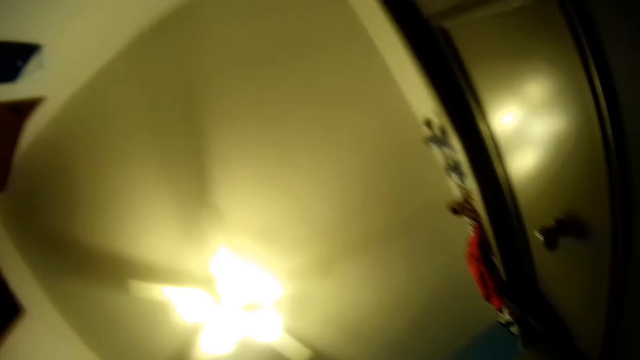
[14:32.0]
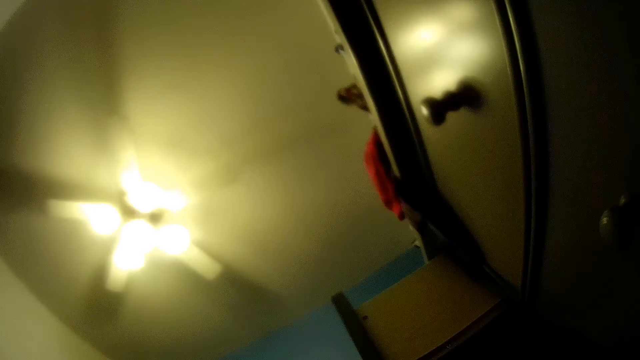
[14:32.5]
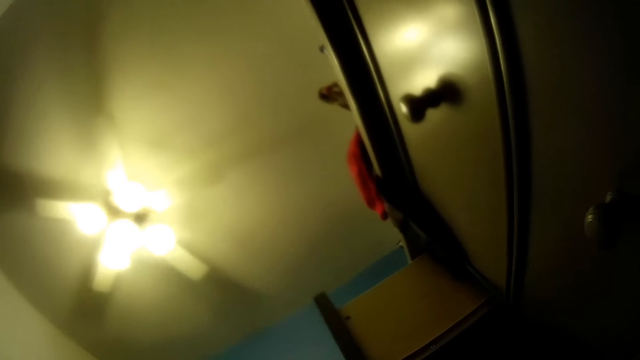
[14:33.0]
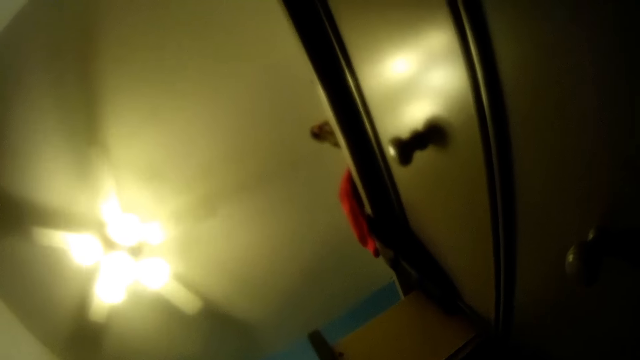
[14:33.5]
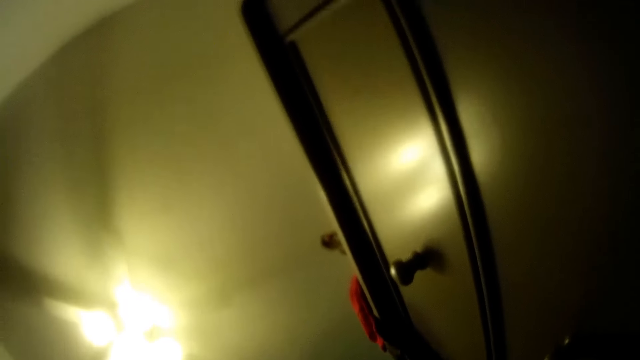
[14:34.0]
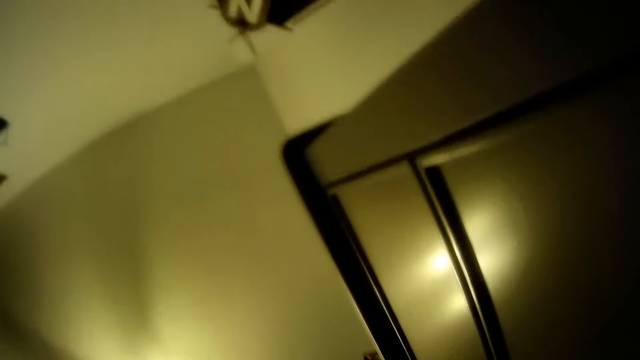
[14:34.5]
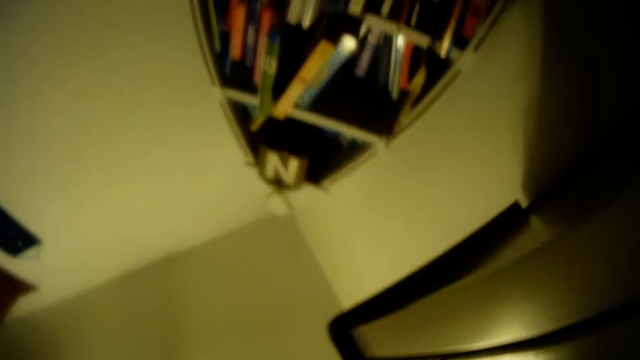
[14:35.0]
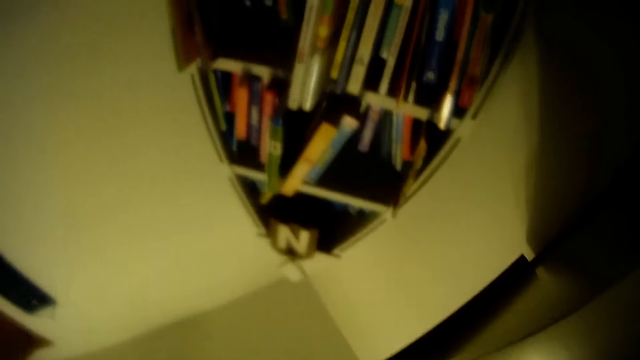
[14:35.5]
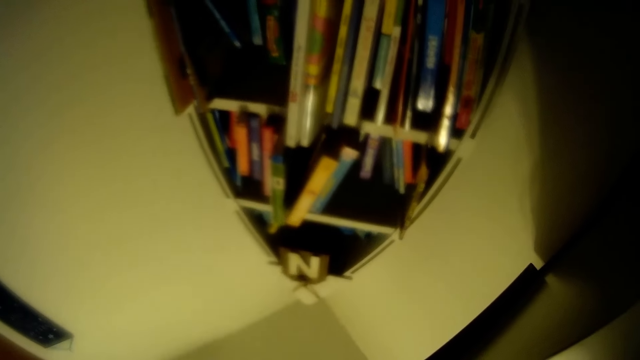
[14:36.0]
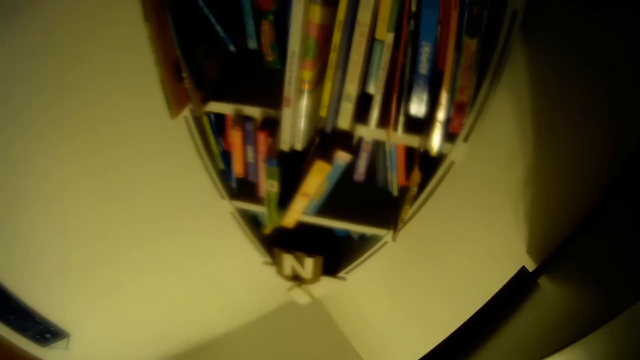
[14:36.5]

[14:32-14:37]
The camera wearer interacts with the woman.

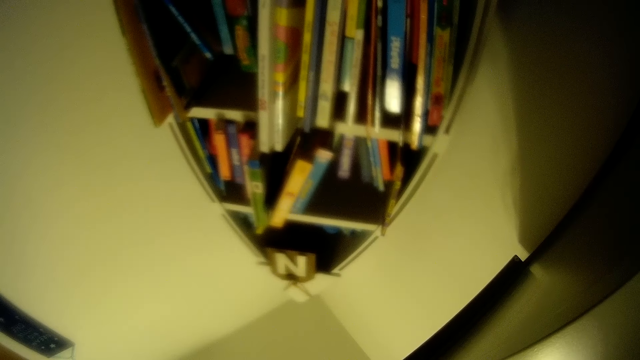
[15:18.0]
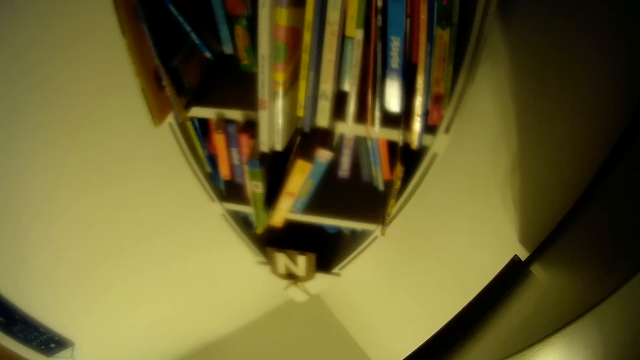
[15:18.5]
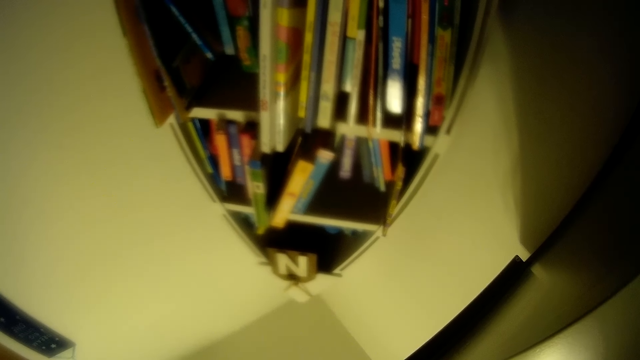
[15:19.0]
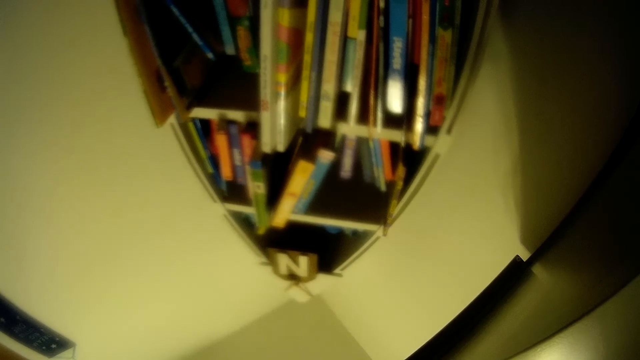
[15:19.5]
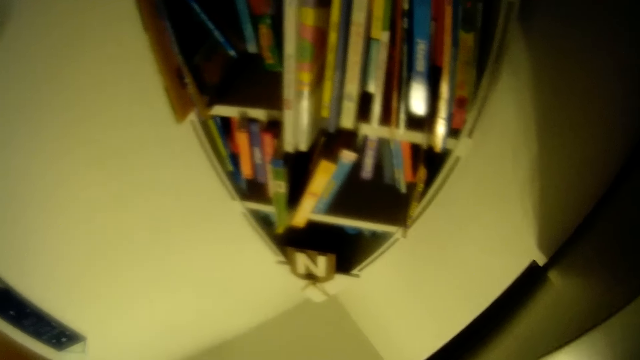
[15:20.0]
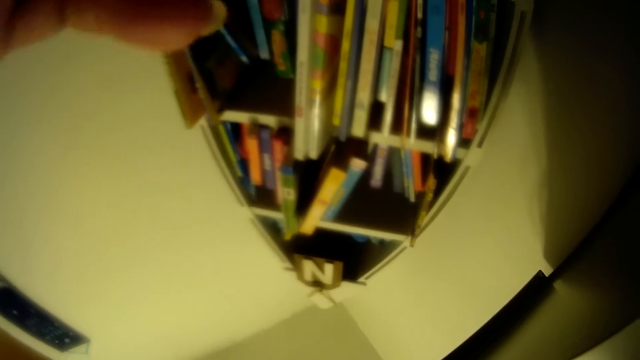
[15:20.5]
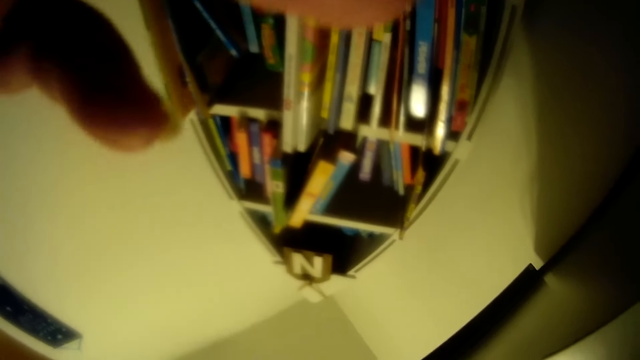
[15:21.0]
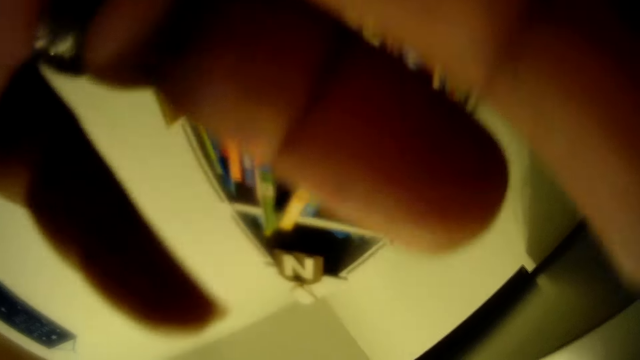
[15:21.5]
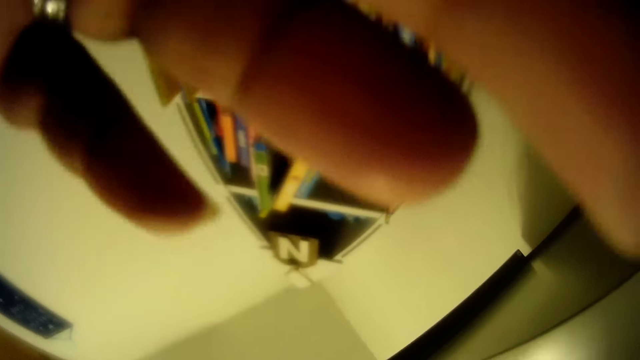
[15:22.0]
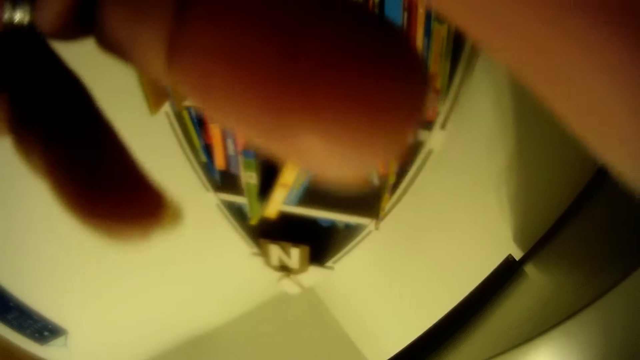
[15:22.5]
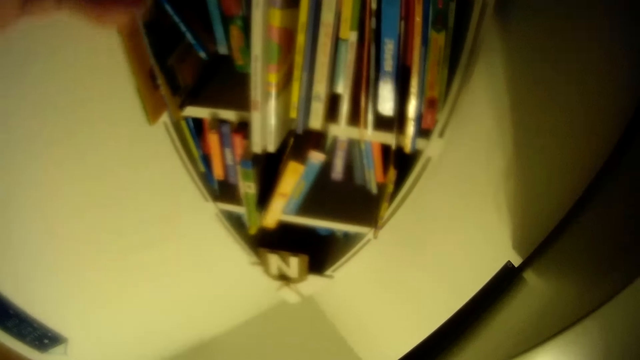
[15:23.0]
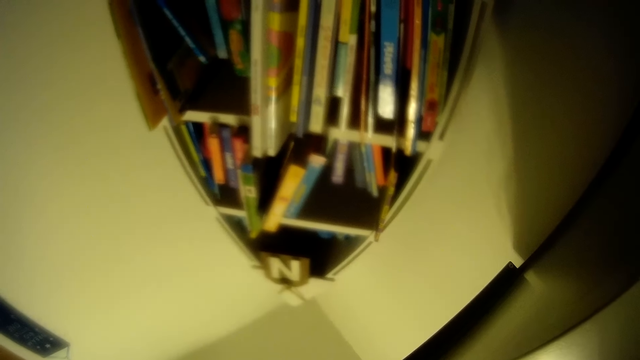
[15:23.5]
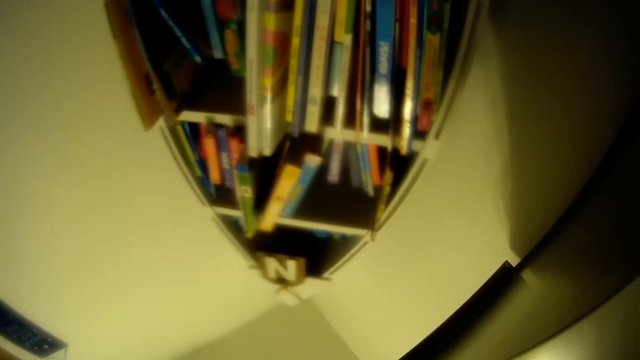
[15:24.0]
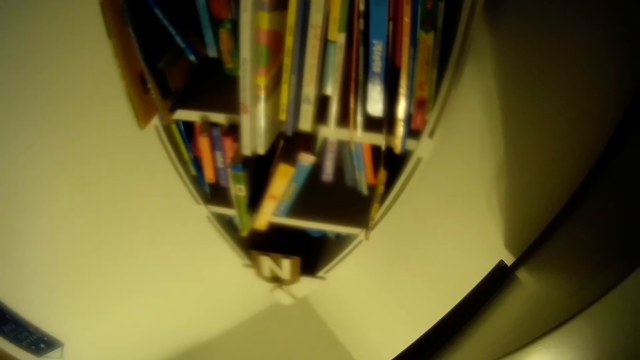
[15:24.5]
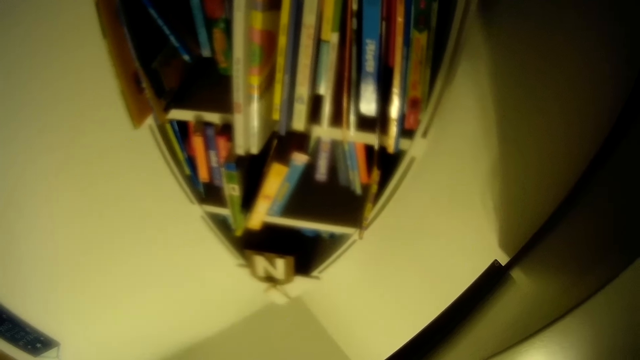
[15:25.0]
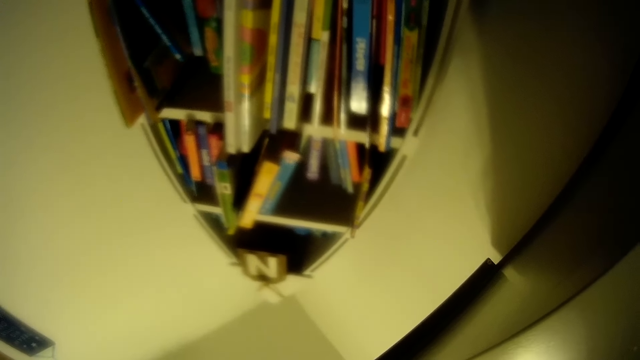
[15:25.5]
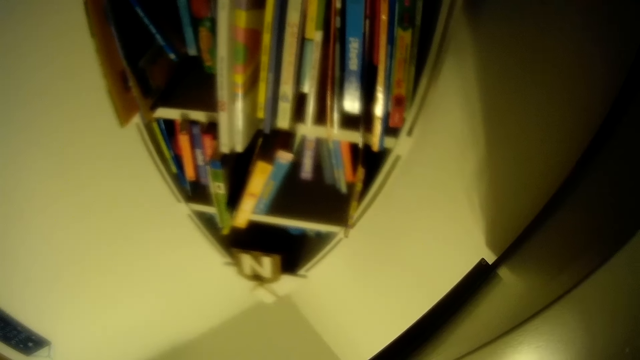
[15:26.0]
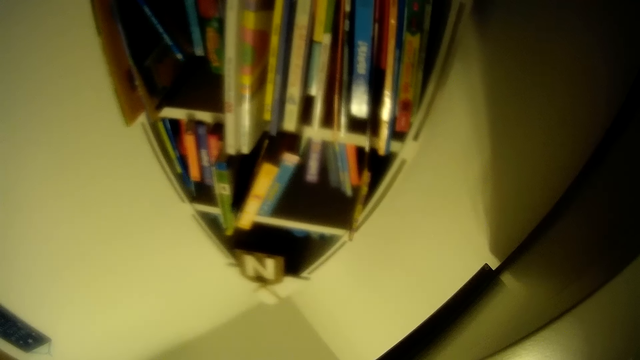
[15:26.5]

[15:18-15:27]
The camera wearer raises the hand. He touches his camera with his left hand.

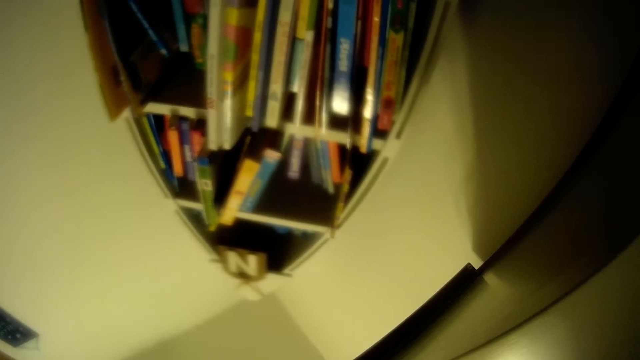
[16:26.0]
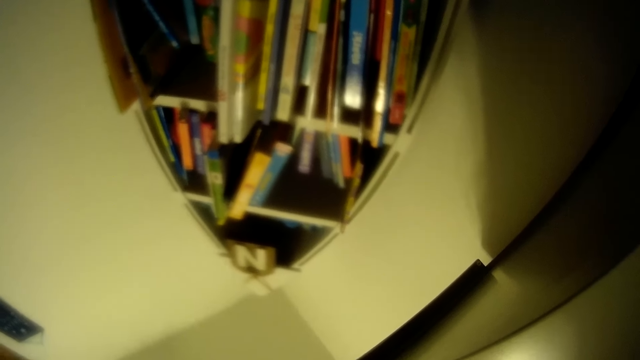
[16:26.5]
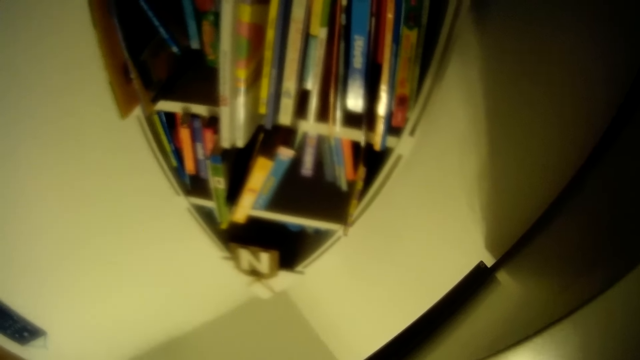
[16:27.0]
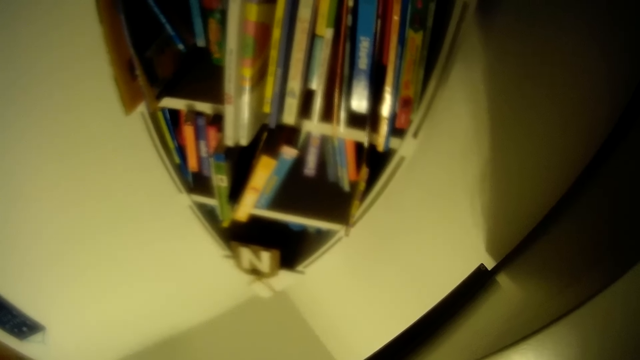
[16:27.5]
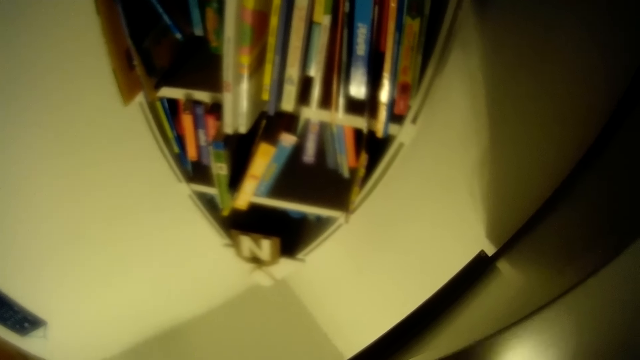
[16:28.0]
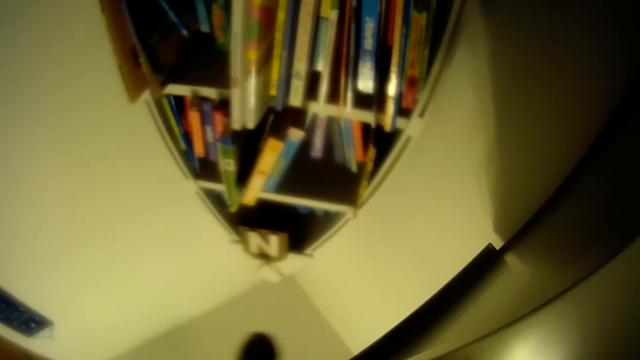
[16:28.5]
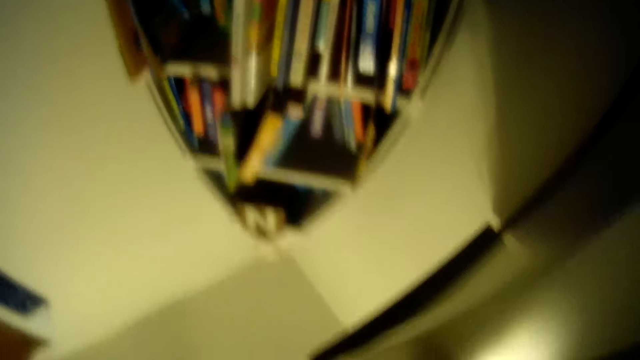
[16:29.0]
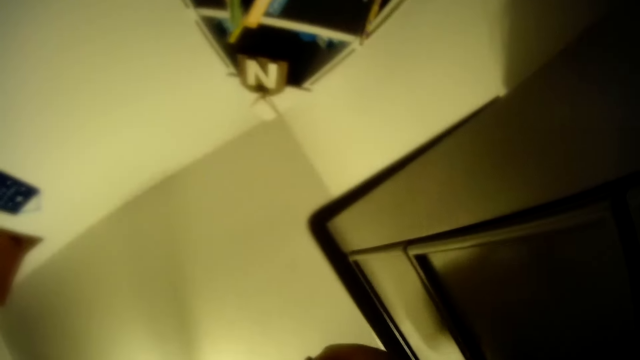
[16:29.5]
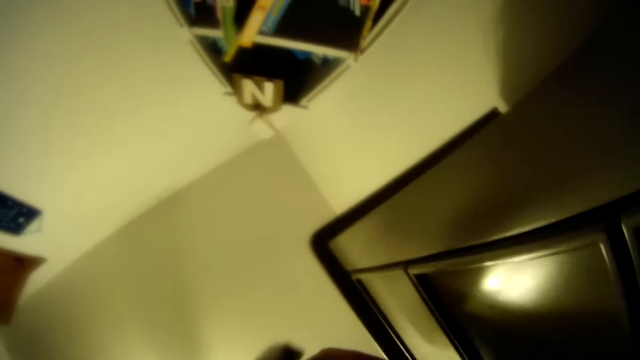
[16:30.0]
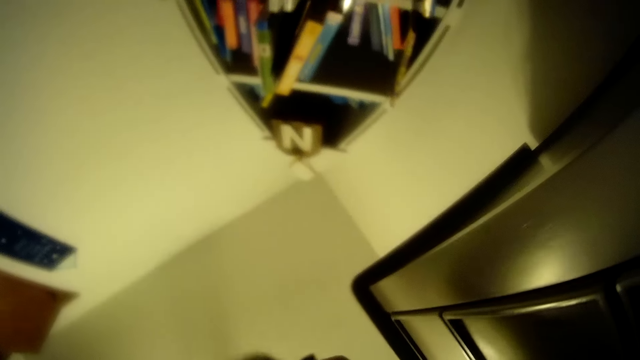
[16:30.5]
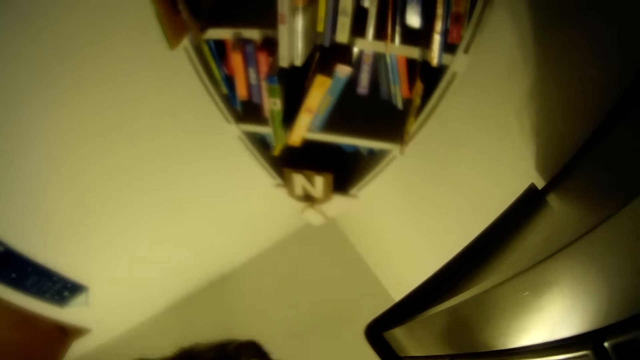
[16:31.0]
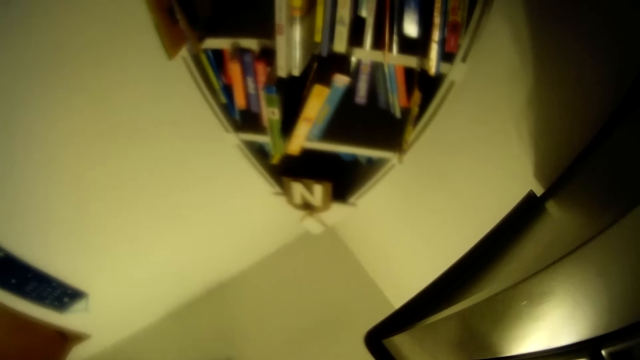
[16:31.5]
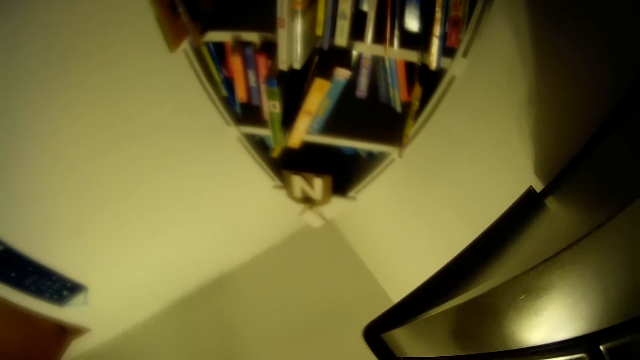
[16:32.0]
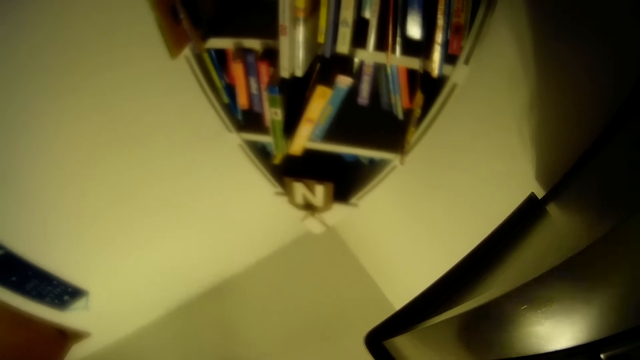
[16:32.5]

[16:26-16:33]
The camera wearer interacts with the woman.
